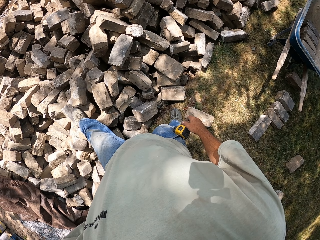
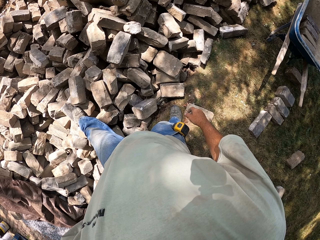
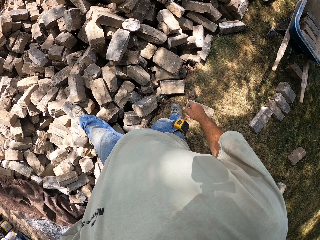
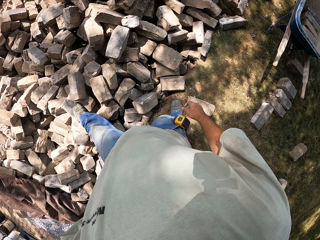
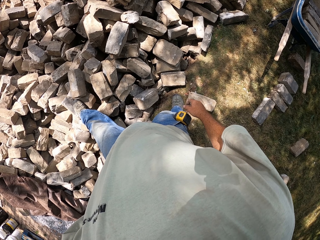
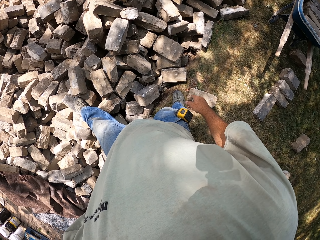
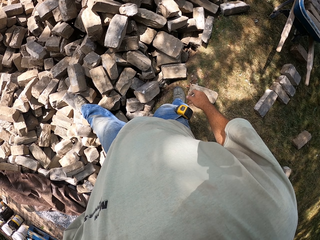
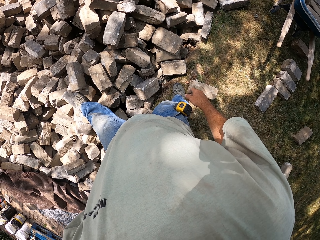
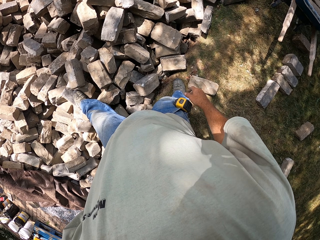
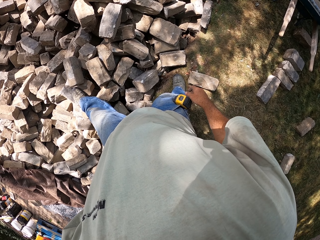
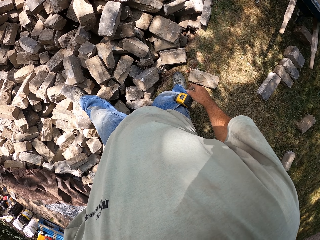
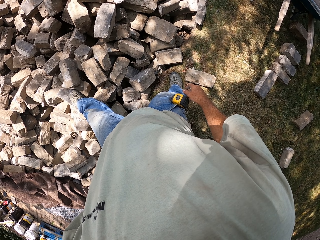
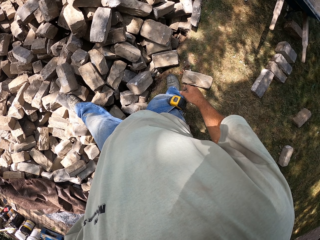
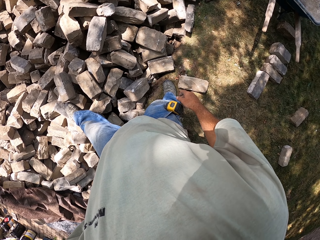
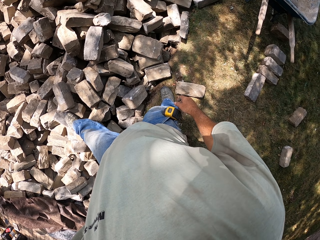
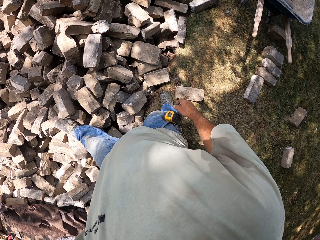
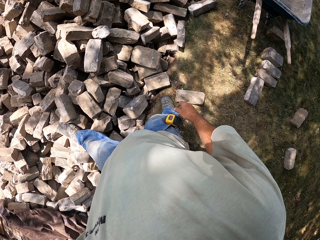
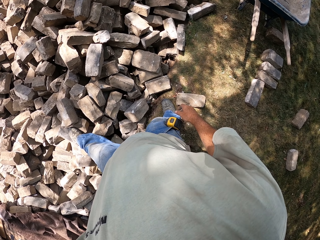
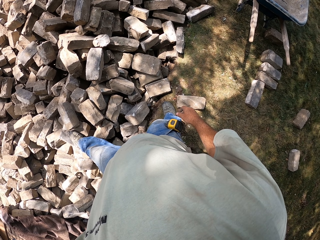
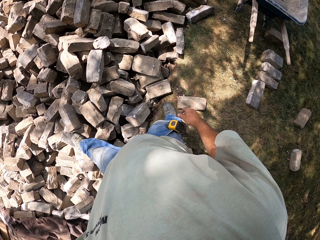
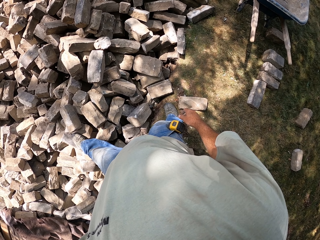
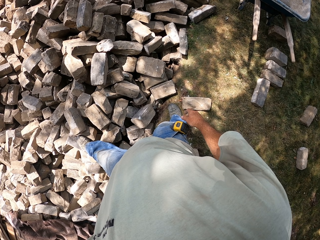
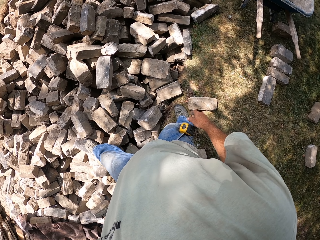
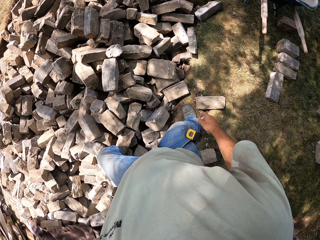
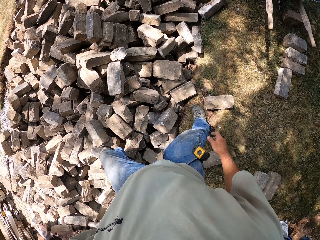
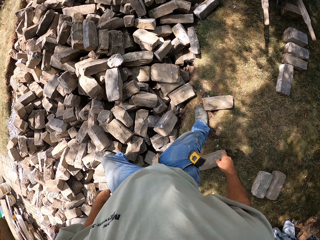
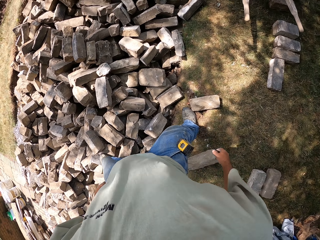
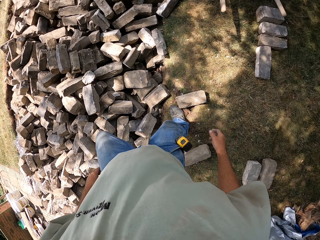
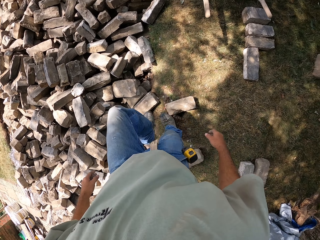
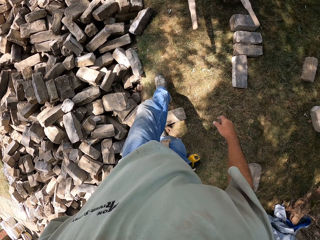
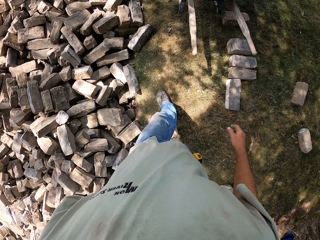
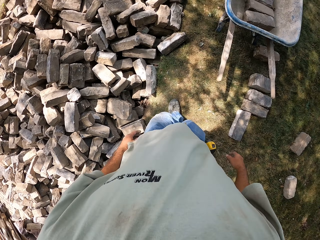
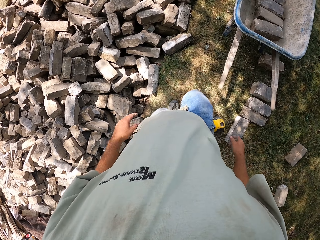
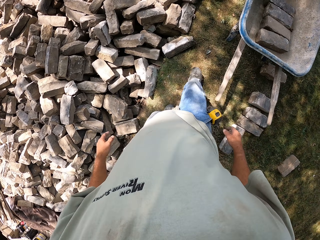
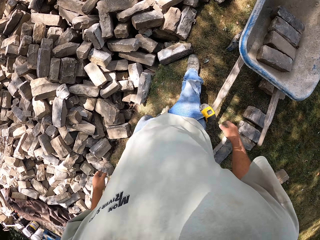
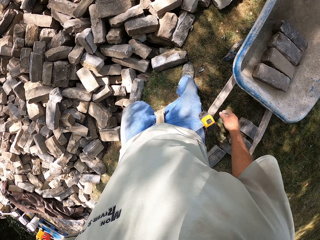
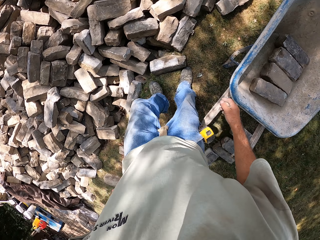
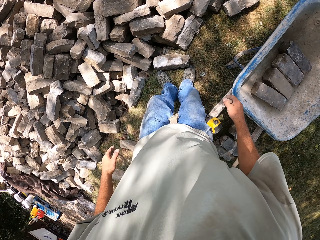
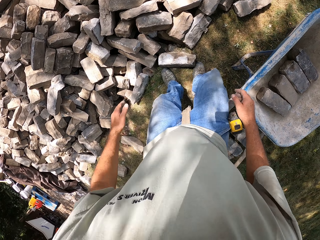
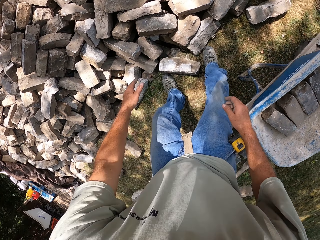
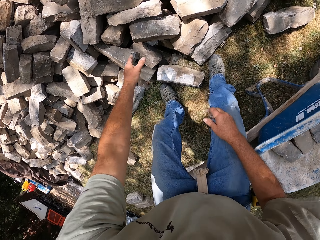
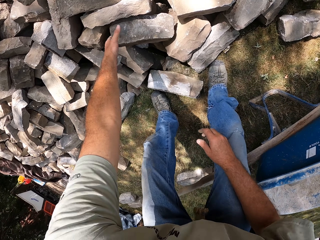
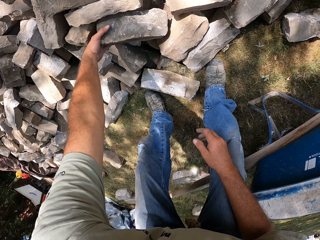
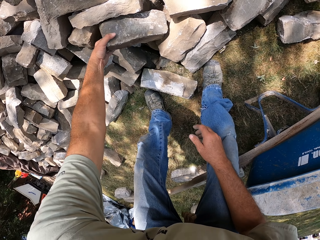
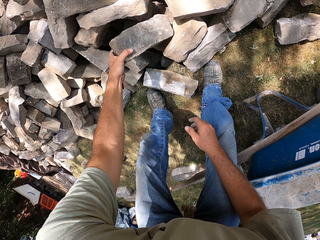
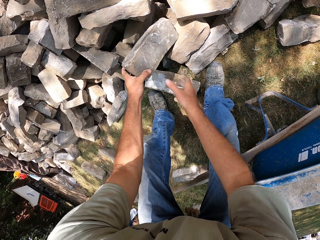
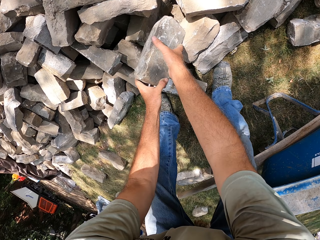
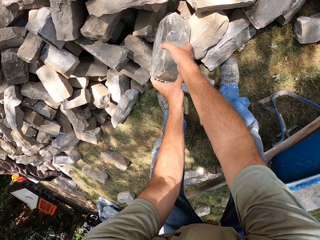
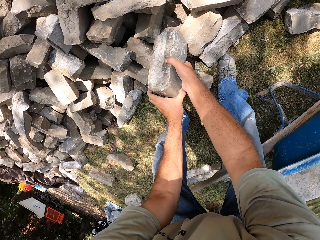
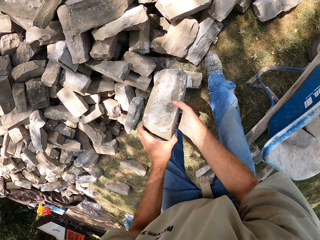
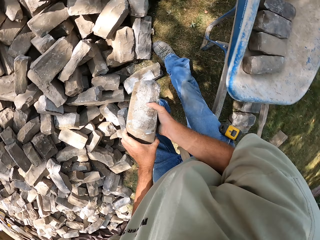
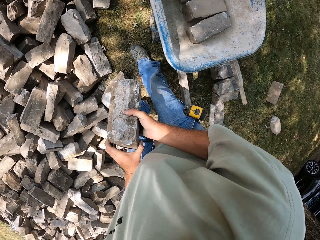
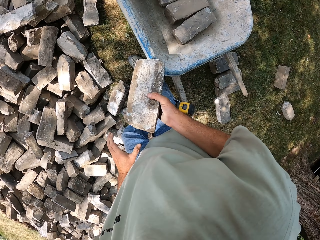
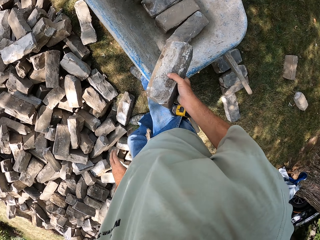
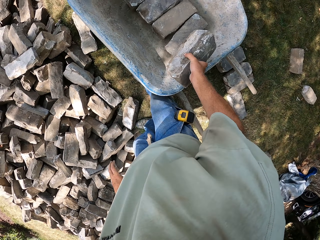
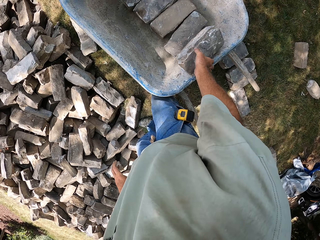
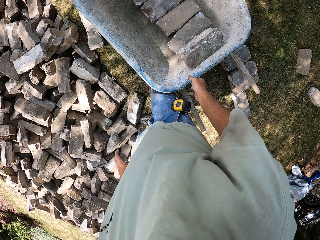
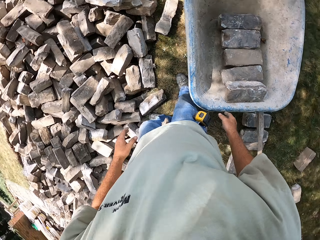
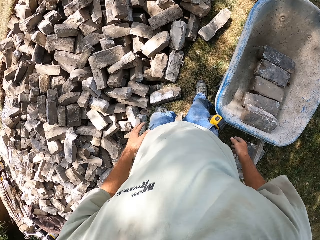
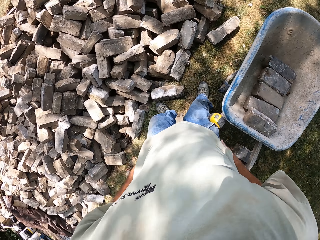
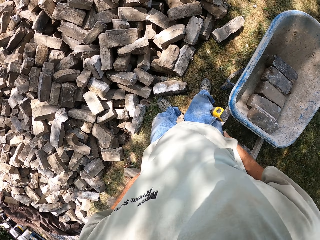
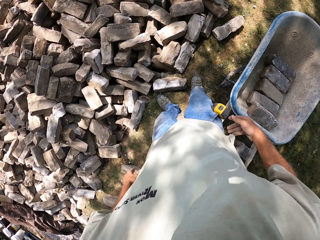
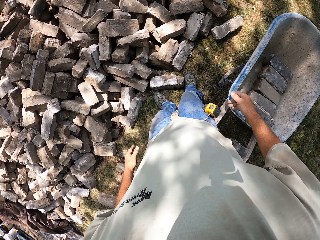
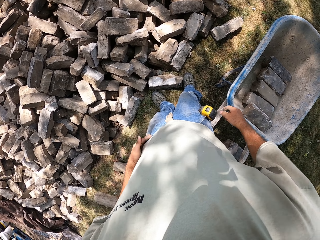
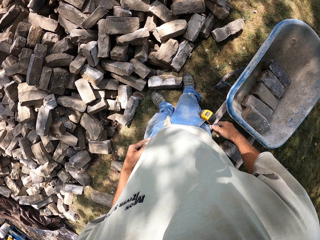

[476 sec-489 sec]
The camera wearer looks around. He walks along the blocks. He walks towards a wheelbarrow. He bends on the blocks towards the stones. He picks up a block with his left hand. He picks up a block with both hands. He drops the block in the wheelbarrow with his right hand.

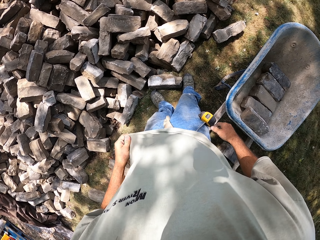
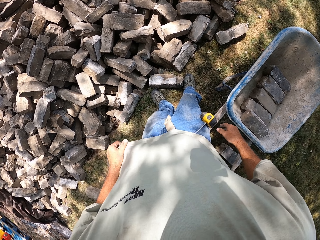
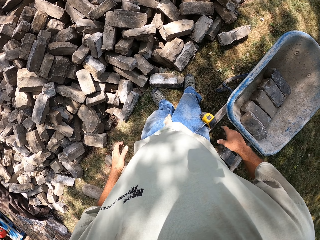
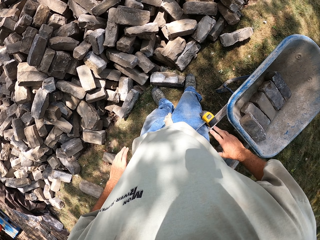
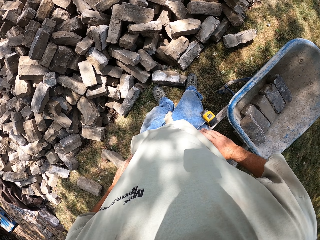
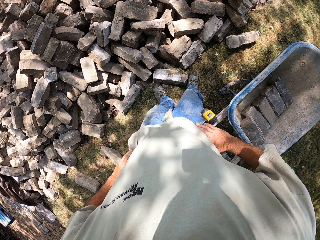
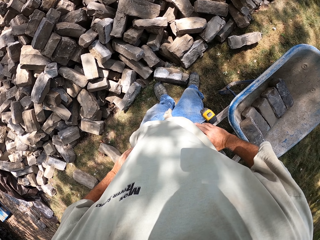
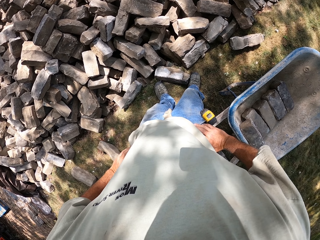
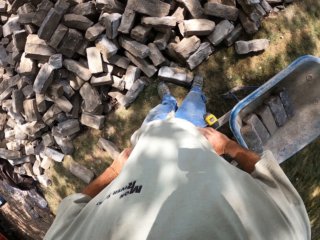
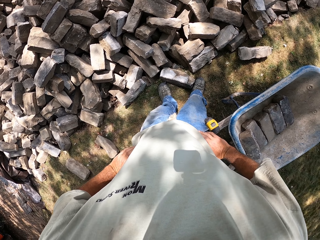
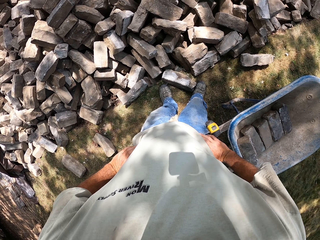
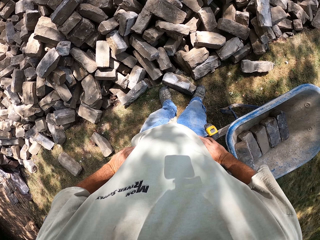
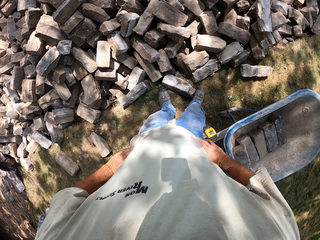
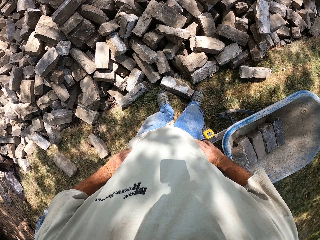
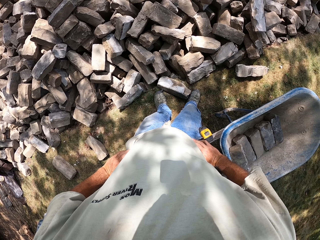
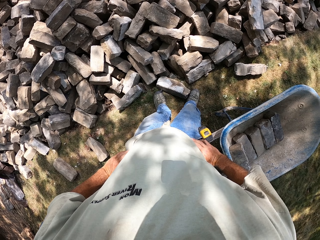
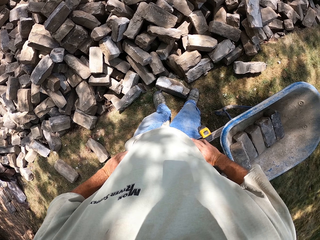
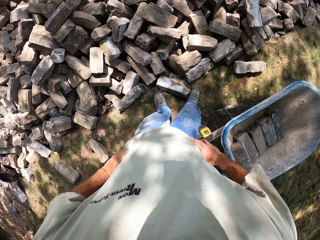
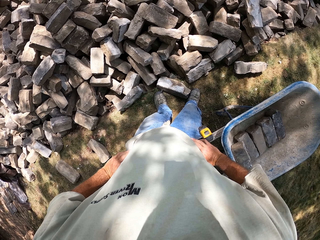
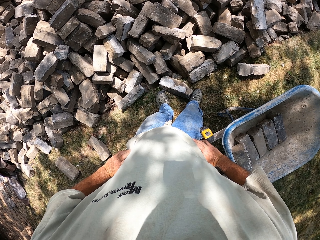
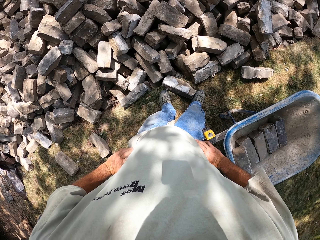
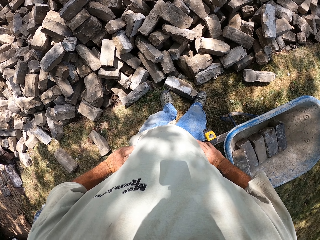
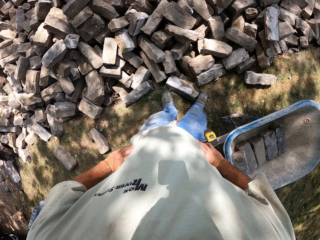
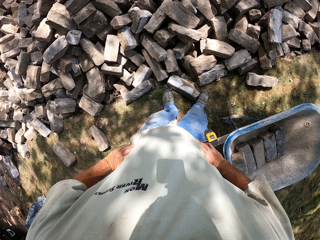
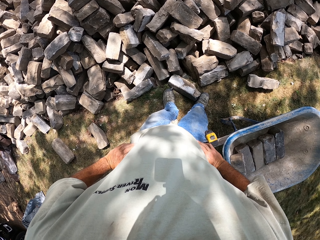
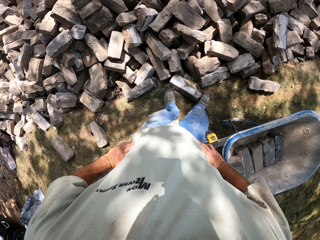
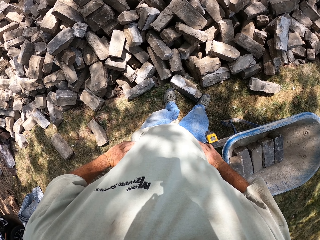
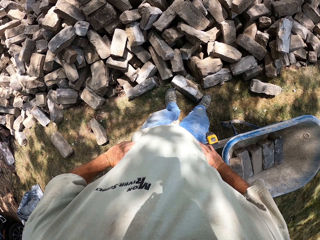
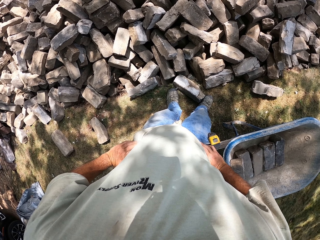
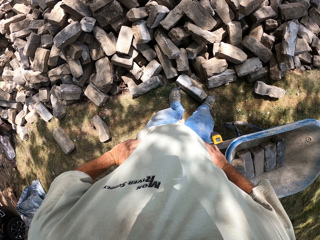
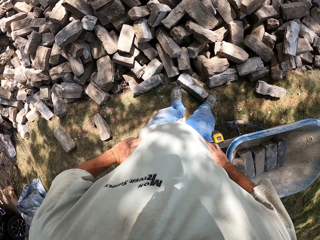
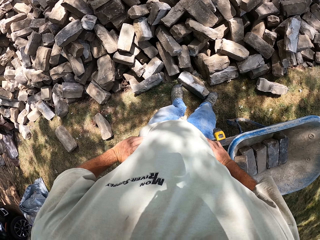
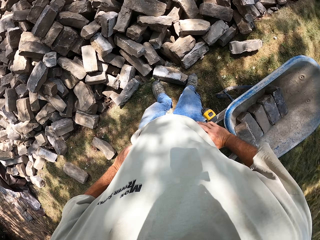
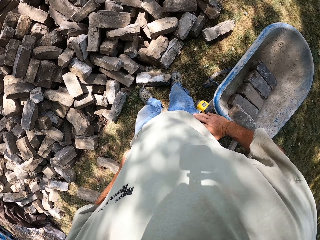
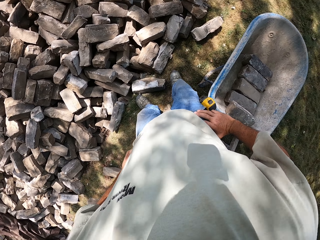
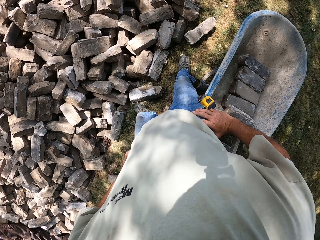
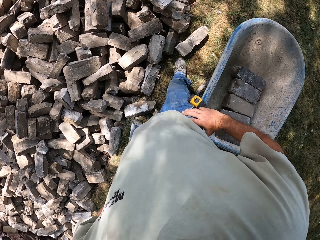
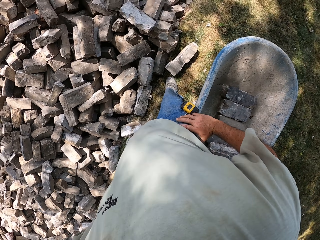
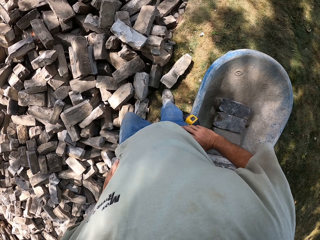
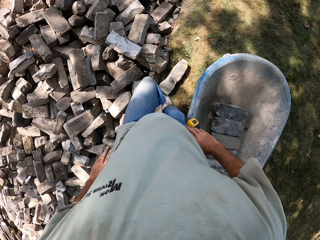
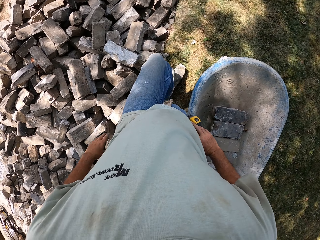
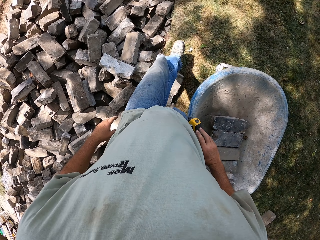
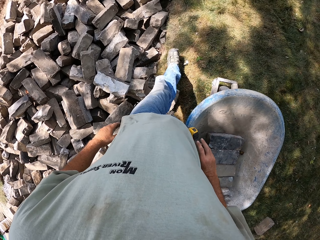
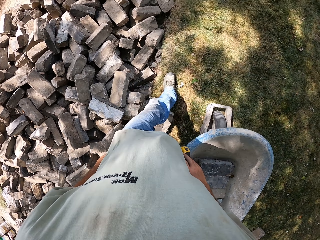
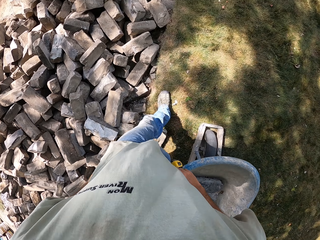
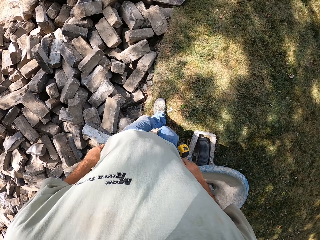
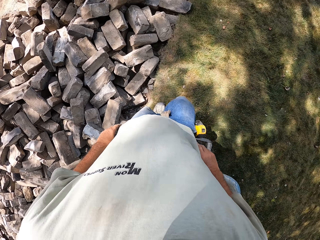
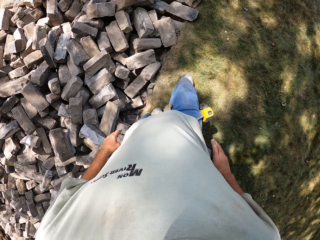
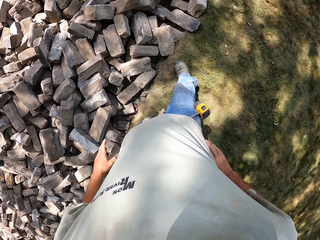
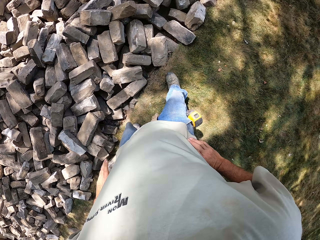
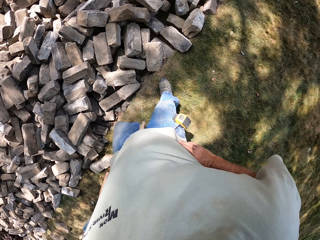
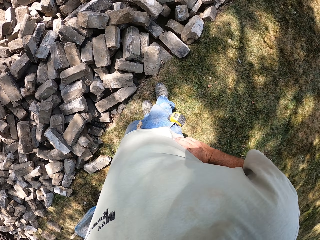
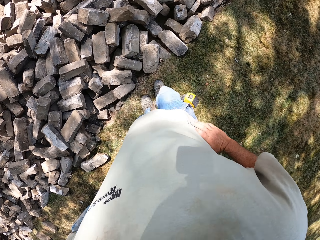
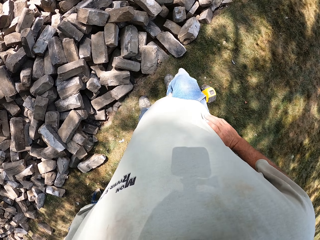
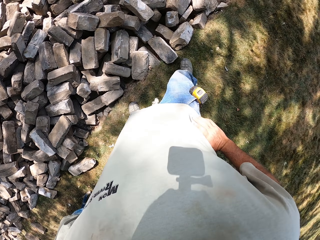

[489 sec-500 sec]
The camera wearer wipes his hands with a t-shirt. He stands on the compound. He holds his waist. He looks around. He walks along the blocks. He walks past a wheelbarrow.
